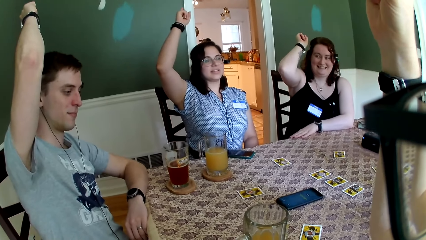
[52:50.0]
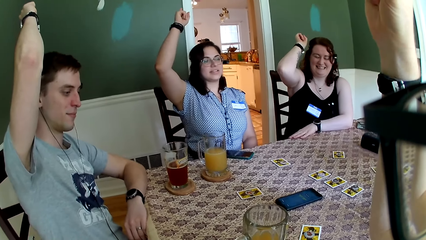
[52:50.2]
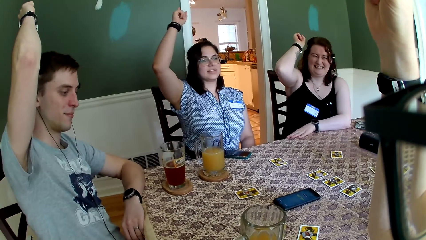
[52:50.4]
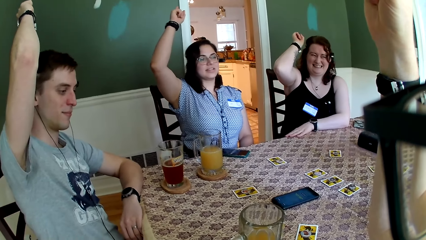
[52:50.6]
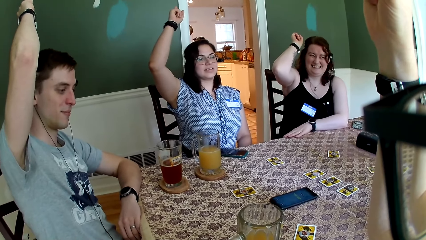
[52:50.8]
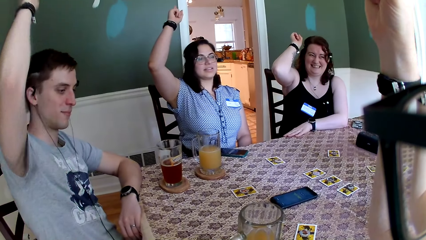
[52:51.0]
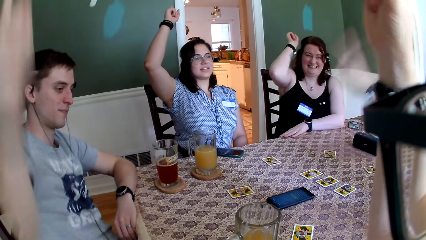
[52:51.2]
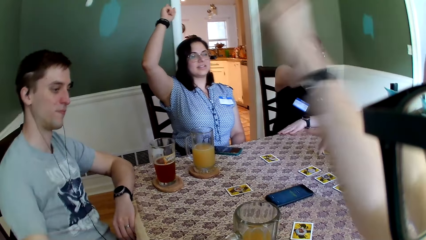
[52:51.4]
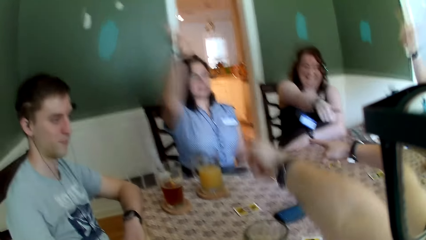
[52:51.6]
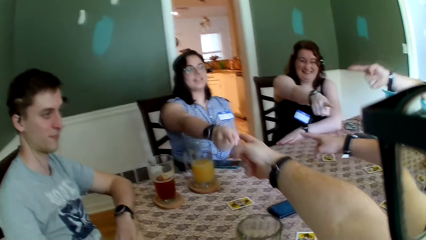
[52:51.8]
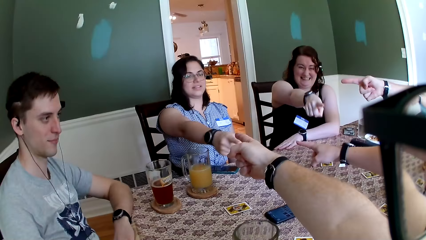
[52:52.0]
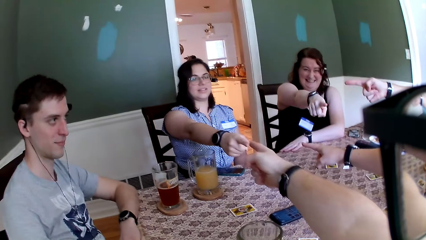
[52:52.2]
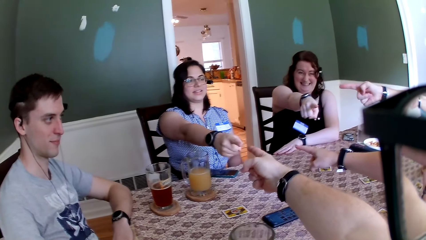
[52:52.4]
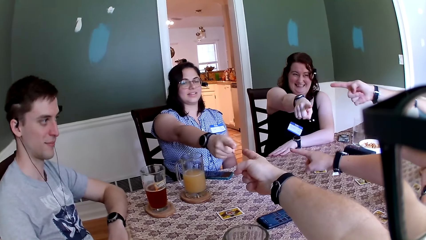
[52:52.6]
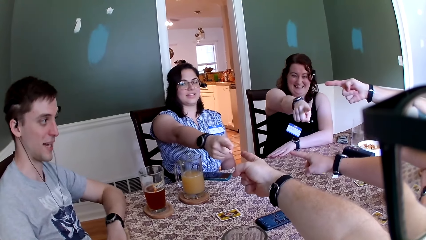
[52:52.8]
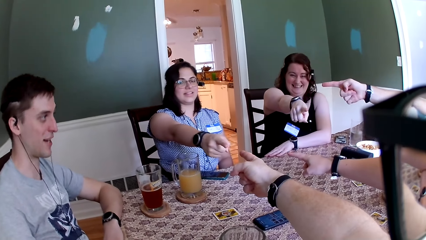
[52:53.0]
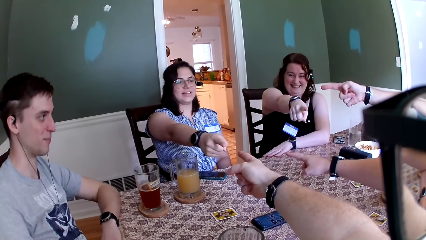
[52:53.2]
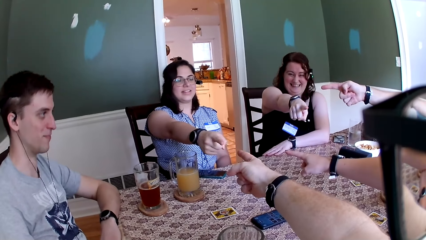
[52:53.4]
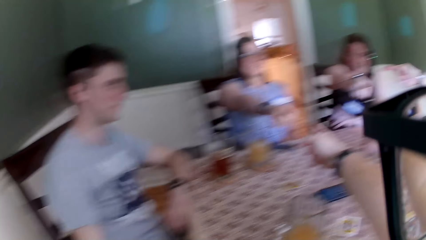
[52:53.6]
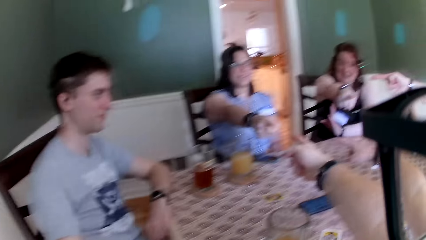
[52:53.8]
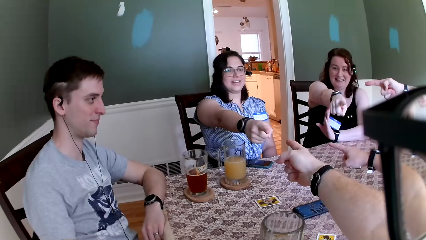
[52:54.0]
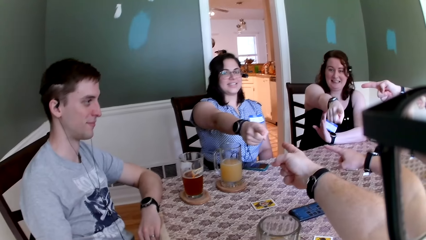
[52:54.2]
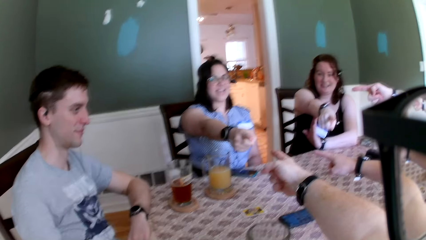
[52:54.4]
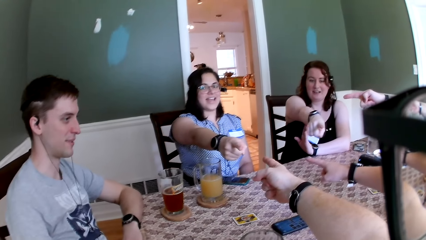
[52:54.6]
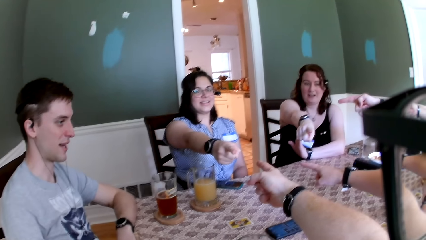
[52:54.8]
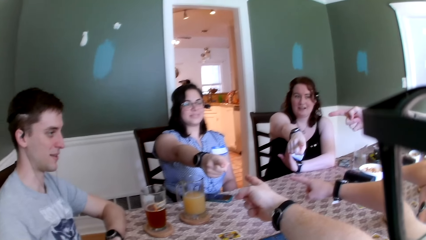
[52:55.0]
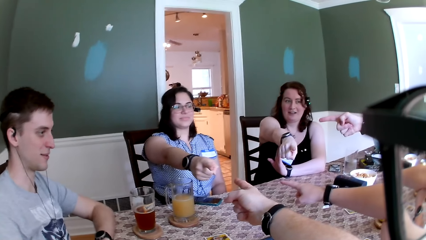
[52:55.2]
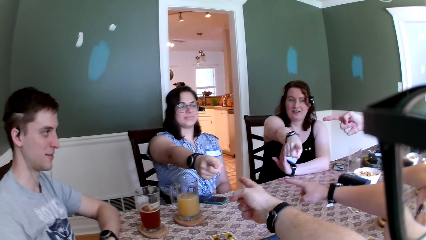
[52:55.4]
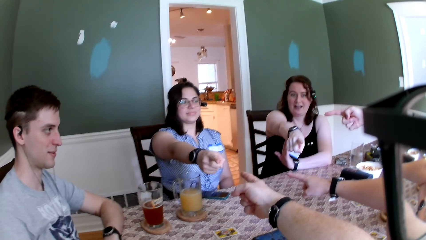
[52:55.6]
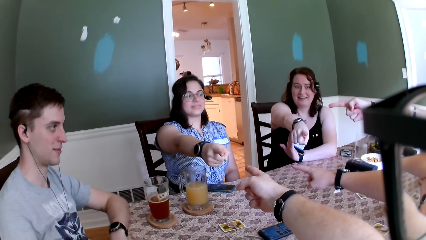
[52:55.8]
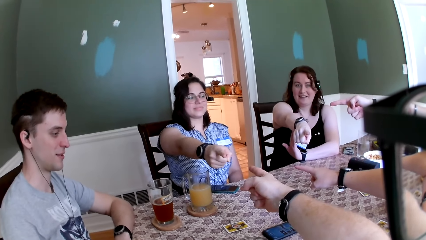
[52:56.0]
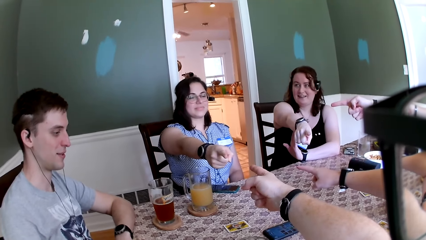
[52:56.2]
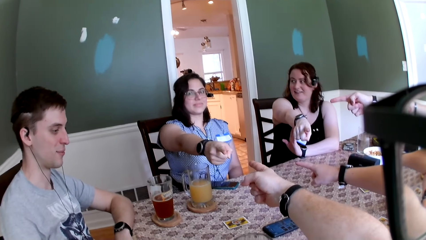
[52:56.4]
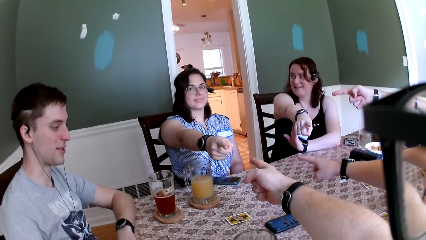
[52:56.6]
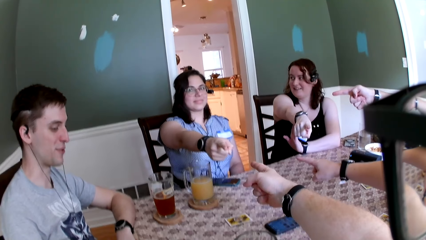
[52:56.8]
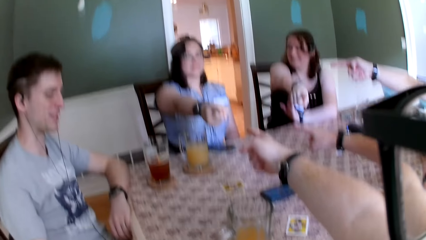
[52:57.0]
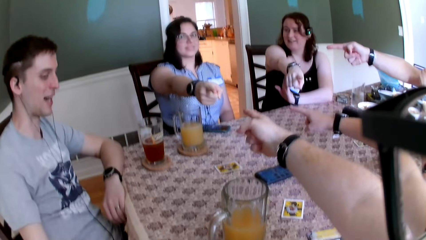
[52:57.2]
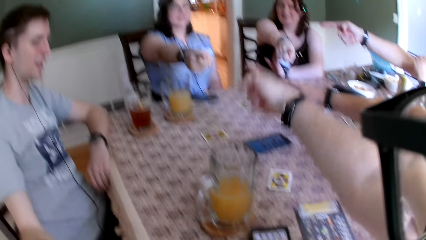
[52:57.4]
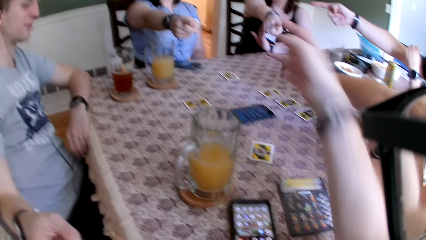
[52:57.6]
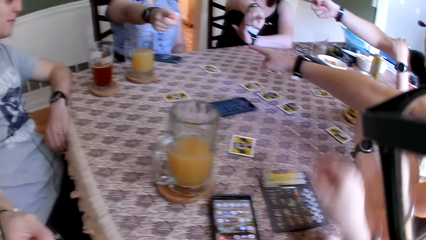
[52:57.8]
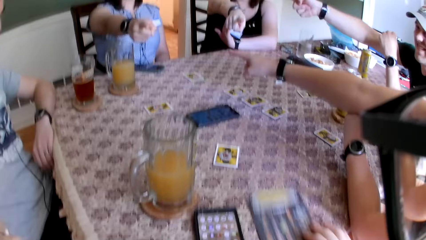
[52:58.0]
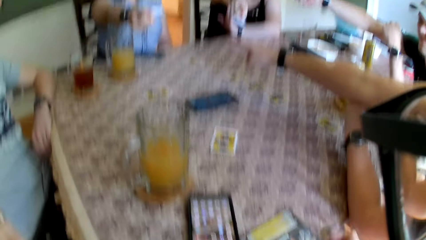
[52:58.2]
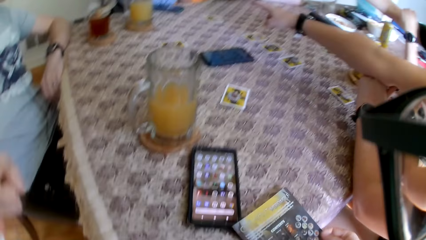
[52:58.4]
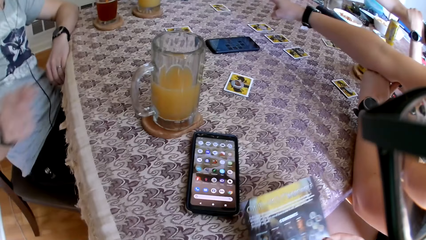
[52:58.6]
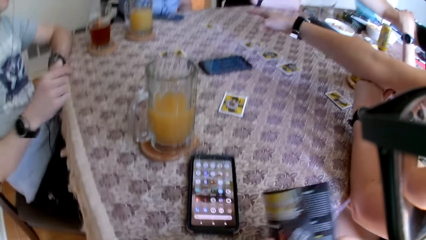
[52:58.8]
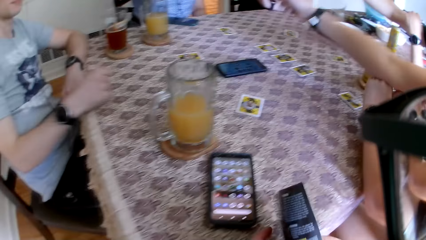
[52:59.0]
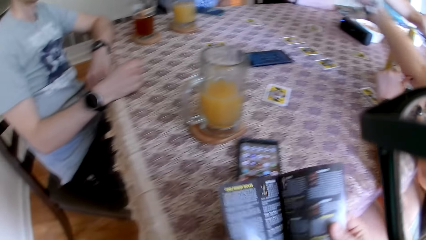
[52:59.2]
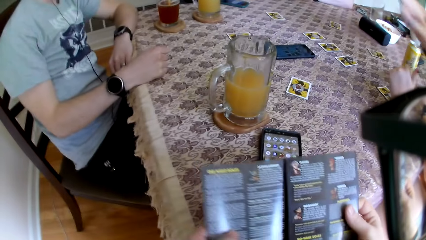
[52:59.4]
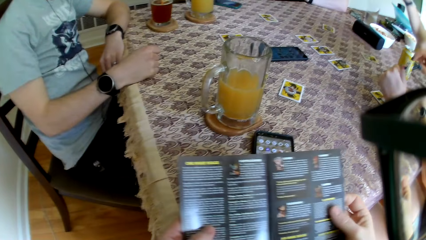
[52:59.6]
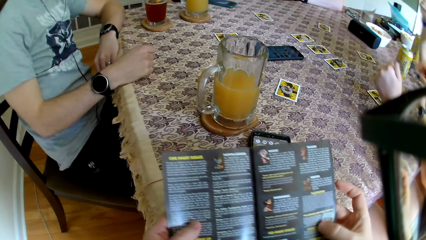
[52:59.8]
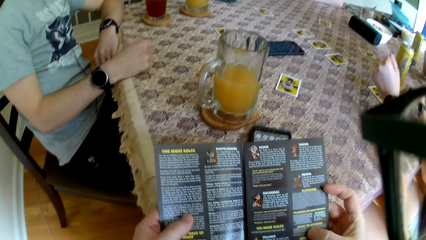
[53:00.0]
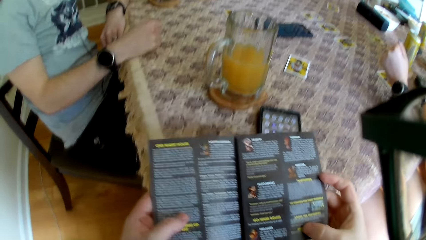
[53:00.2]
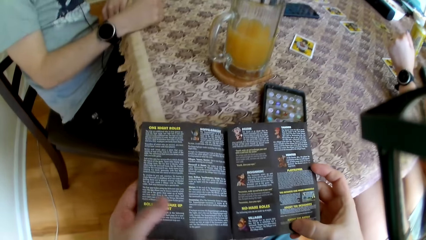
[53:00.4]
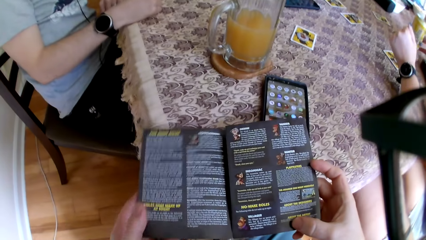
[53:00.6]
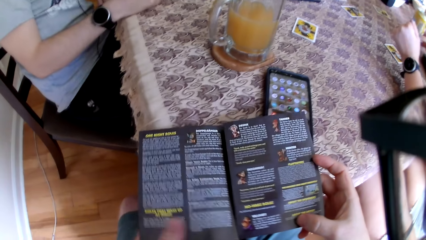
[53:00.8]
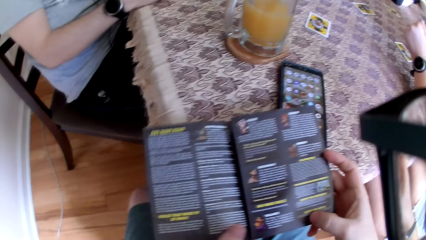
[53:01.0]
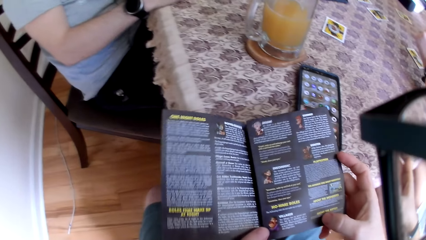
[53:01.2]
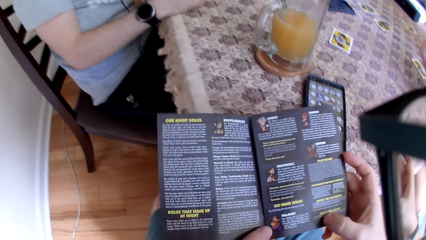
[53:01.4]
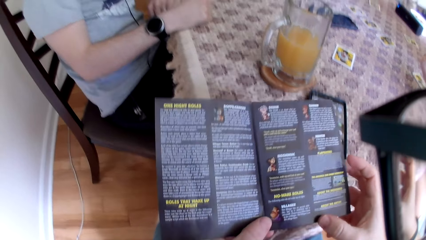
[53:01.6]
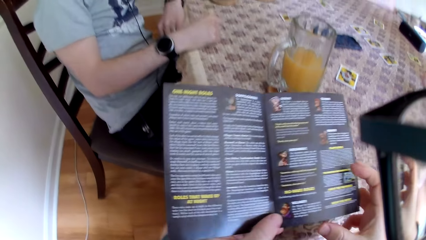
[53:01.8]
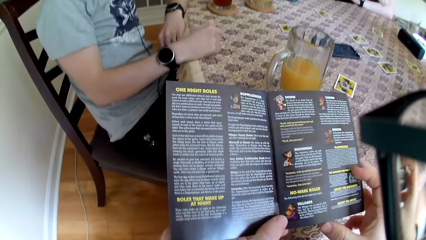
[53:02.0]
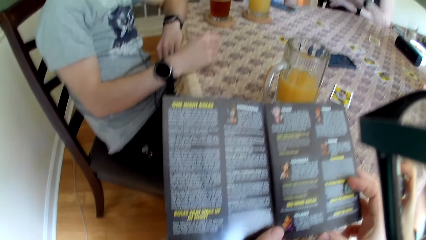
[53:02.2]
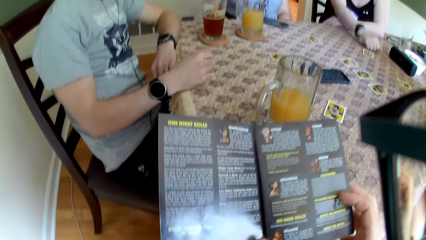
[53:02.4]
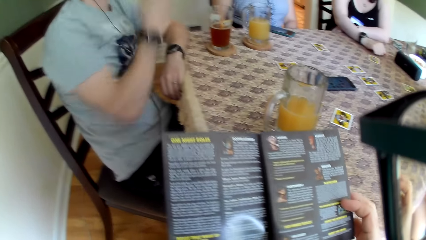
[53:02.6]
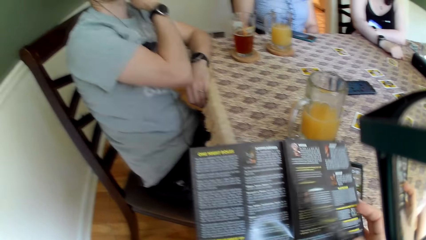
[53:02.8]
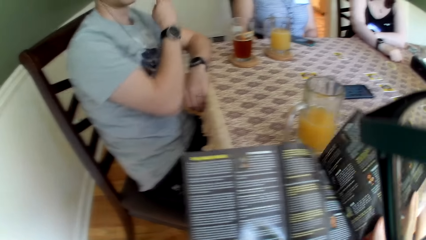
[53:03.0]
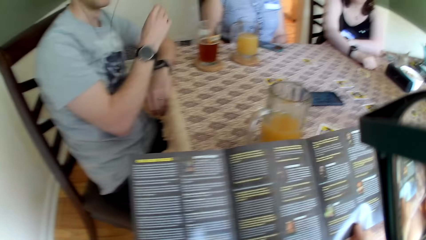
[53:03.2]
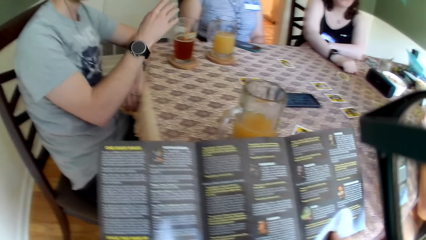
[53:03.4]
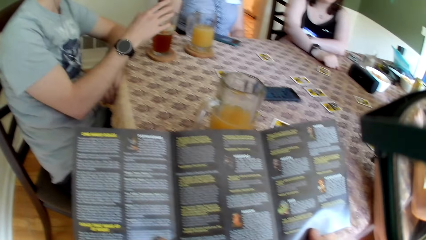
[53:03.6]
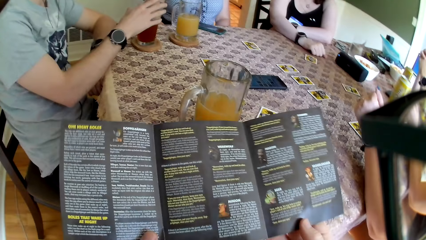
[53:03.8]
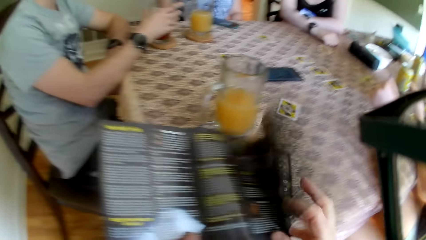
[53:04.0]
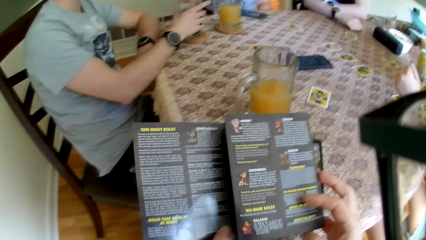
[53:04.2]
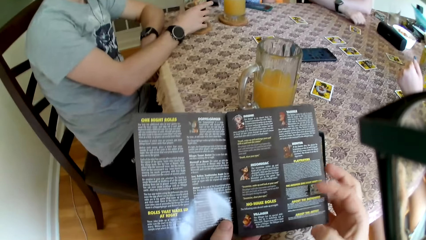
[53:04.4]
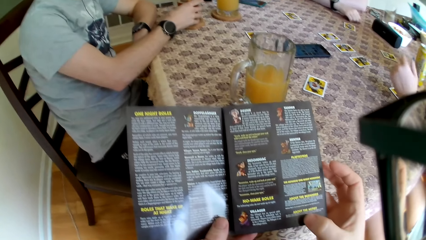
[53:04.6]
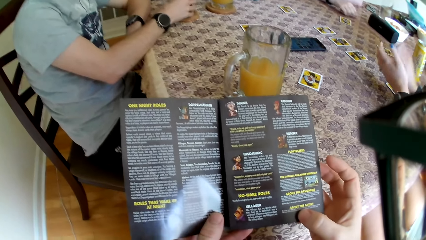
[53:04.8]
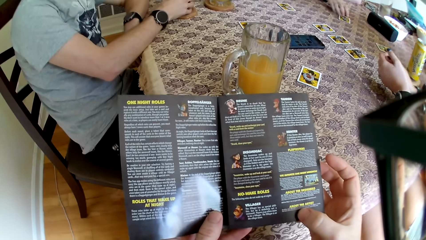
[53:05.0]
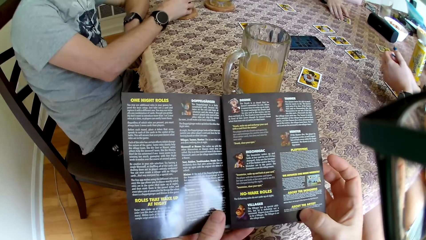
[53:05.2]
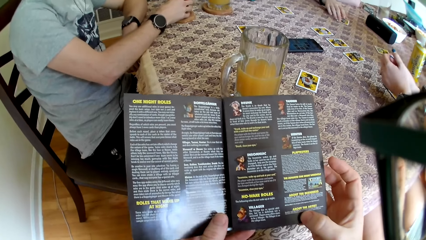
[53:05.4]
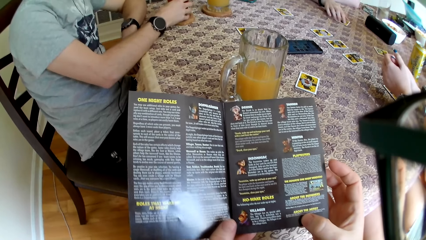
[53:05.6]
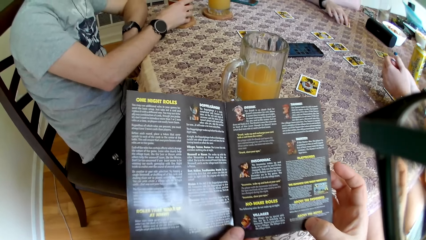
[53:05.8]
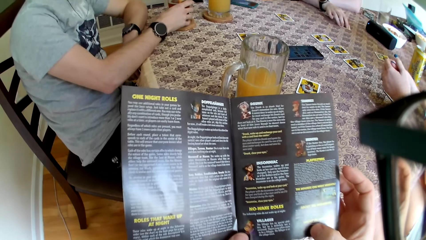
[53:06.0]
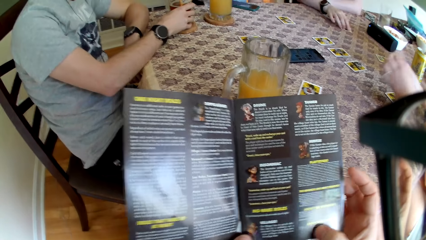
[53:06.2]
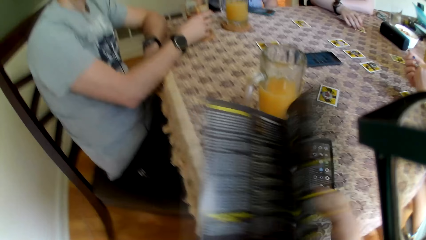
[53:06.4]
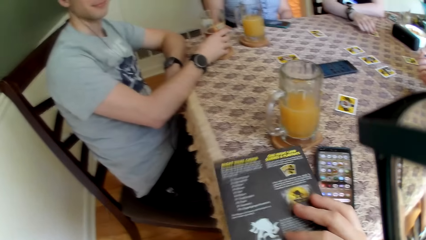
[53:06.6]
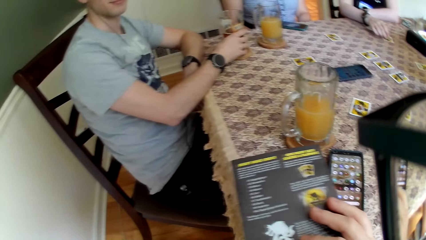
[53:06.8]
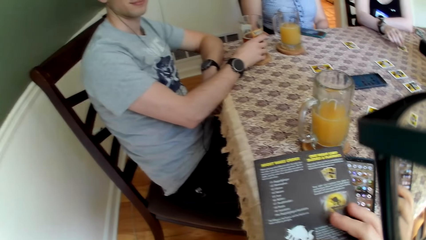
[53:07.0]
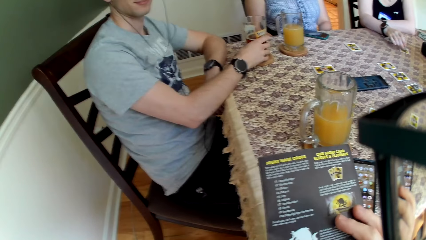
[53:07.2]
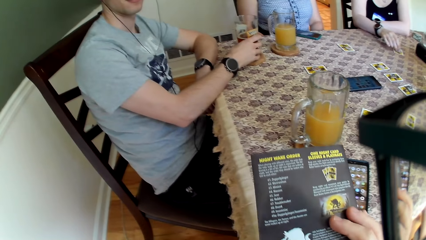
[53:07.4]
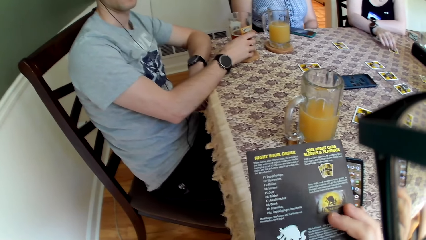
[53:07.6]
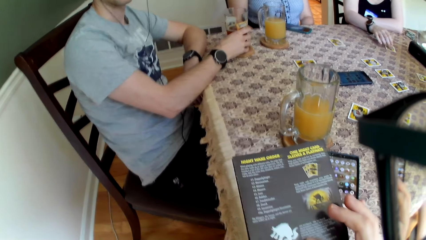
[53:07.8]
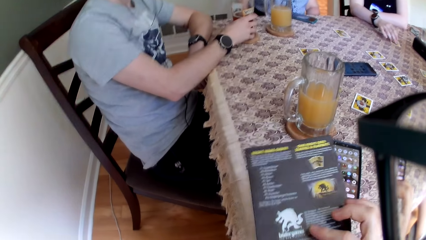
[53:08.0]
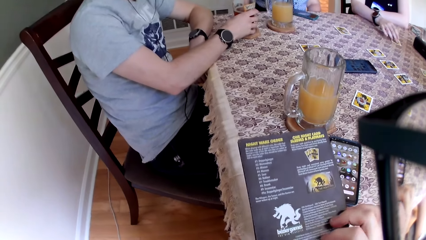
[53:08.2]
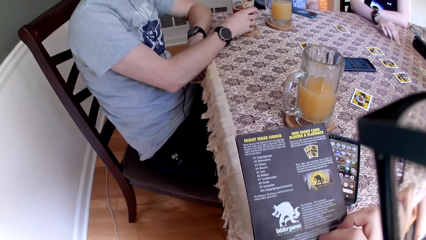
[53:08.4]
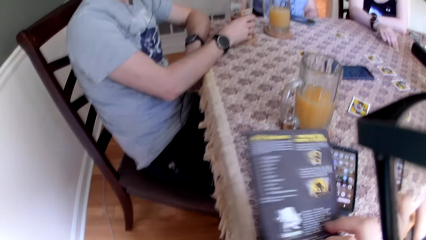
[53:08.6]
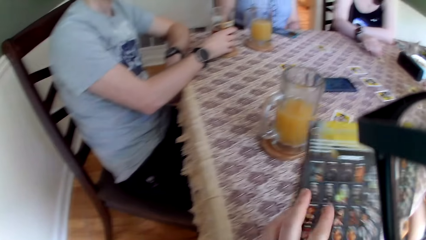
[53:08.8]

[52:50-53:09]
A man drops his right hand. A woman drops her right hand. The camera wearer points his right hand at another woman. The other woman points her right hand at the camera wearer. The first woman points her right hand at the camera wearer. Another man points his right hand at the other woman. A third woman points her right hand at the other woman. The camera wearer picks up the book or paper with his right hand. He reads the paper. He holds the book with both hands.
